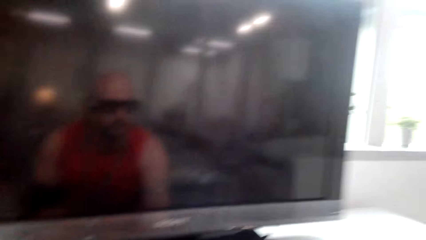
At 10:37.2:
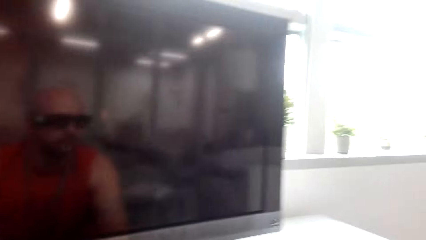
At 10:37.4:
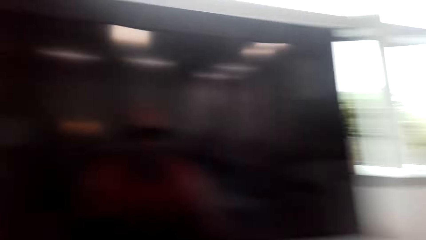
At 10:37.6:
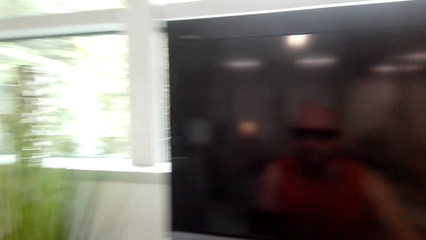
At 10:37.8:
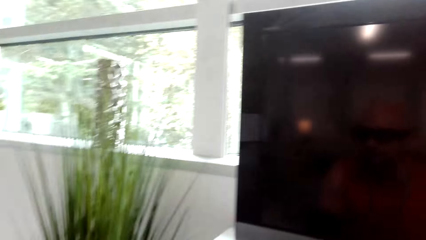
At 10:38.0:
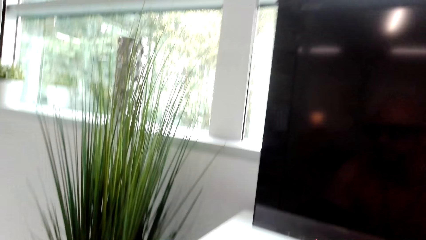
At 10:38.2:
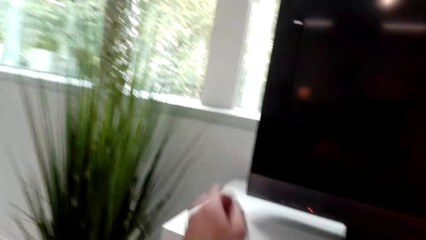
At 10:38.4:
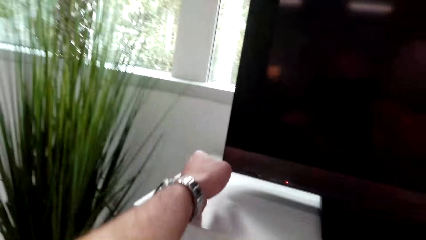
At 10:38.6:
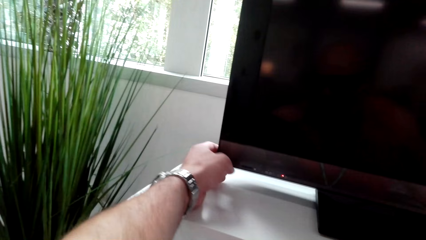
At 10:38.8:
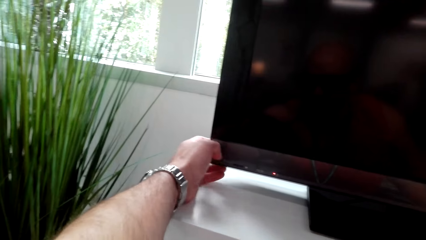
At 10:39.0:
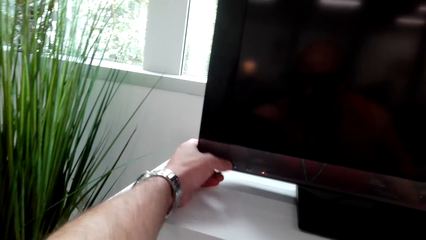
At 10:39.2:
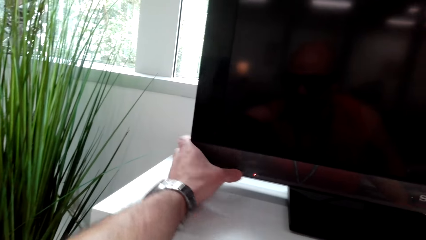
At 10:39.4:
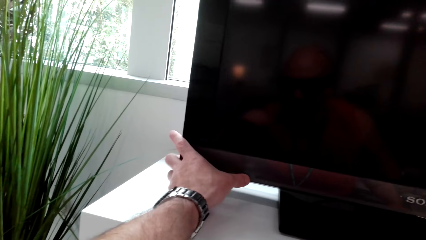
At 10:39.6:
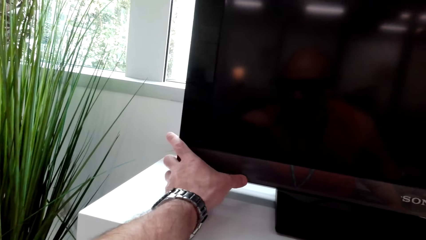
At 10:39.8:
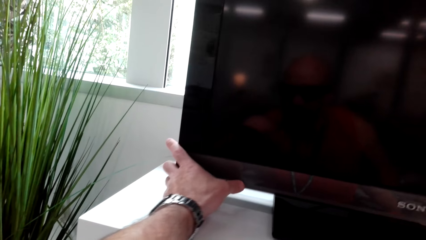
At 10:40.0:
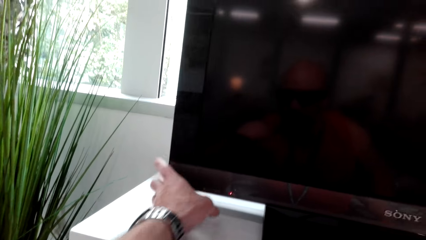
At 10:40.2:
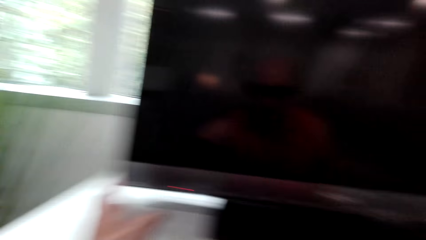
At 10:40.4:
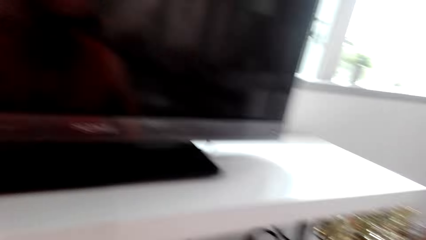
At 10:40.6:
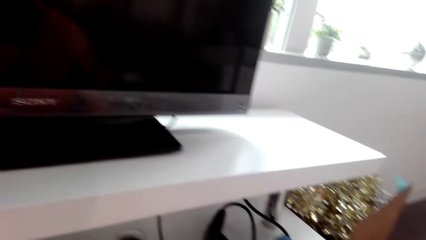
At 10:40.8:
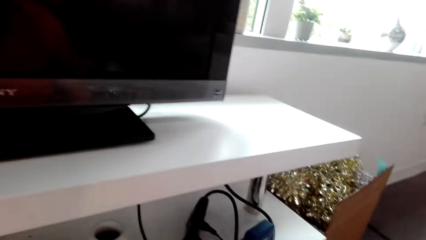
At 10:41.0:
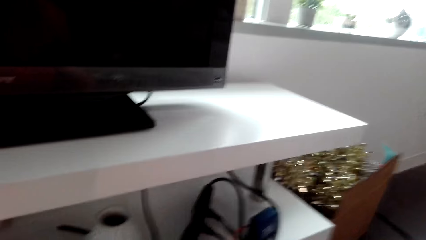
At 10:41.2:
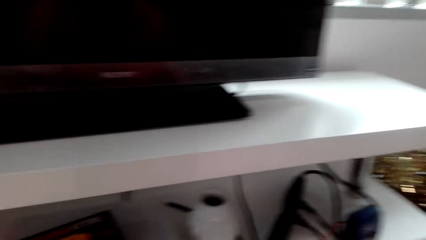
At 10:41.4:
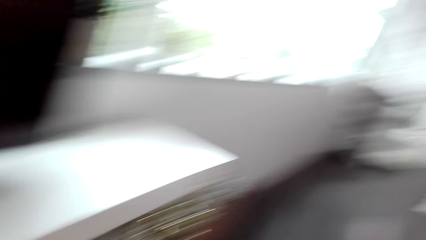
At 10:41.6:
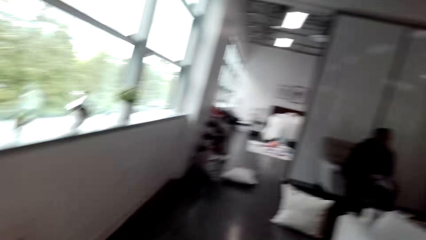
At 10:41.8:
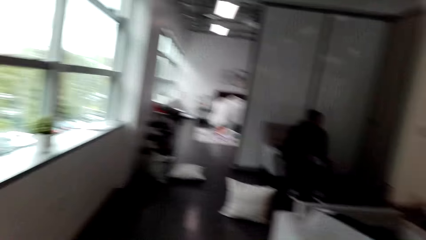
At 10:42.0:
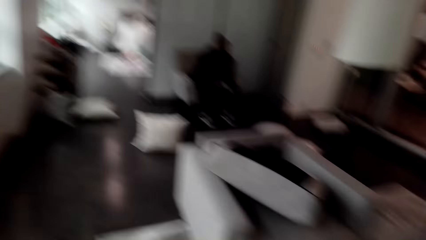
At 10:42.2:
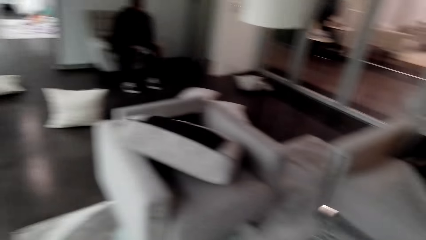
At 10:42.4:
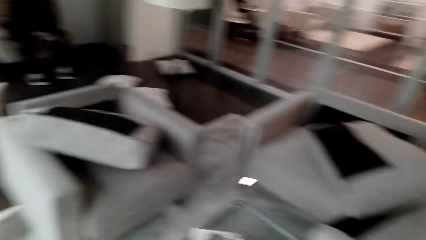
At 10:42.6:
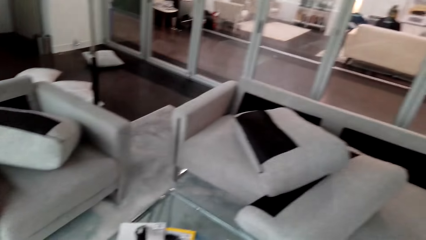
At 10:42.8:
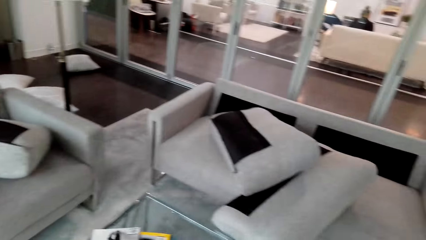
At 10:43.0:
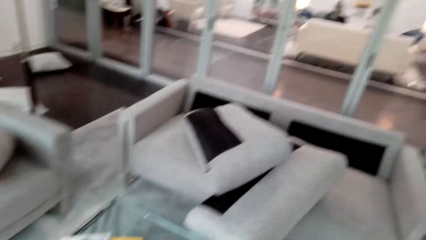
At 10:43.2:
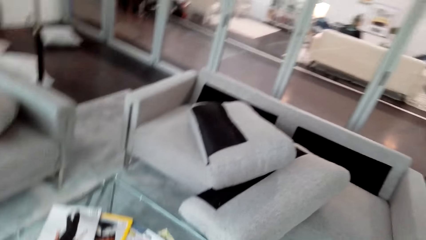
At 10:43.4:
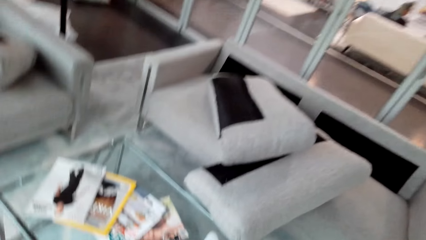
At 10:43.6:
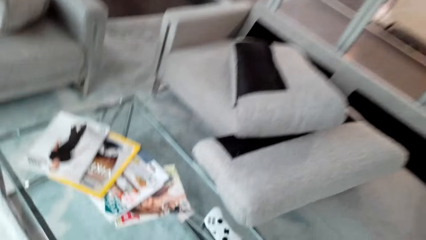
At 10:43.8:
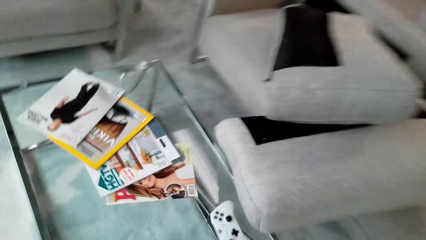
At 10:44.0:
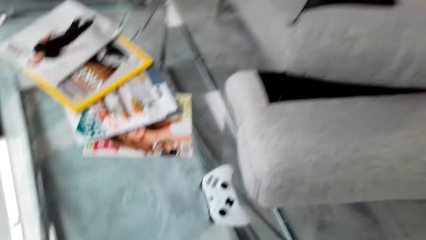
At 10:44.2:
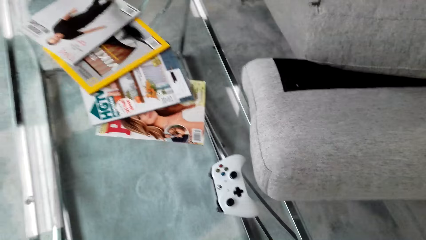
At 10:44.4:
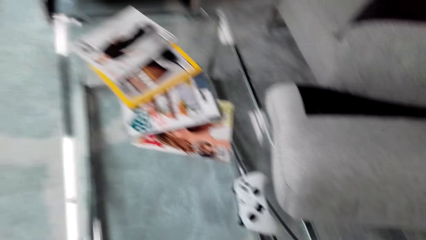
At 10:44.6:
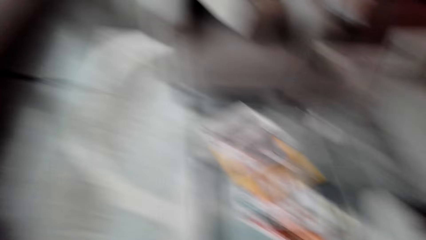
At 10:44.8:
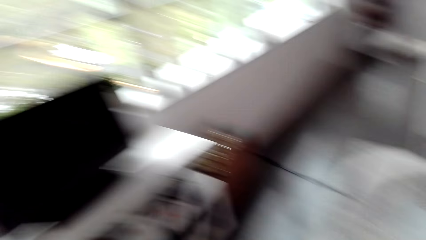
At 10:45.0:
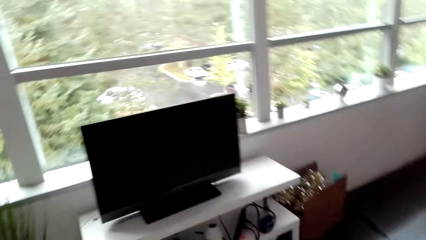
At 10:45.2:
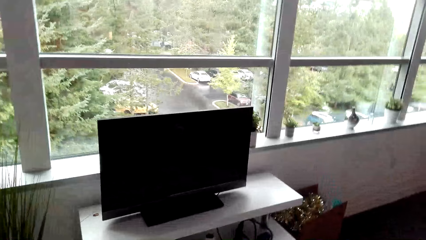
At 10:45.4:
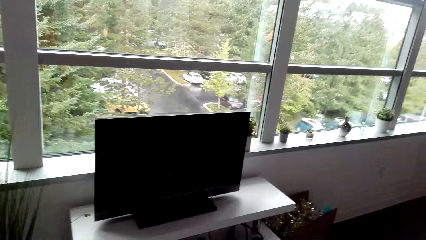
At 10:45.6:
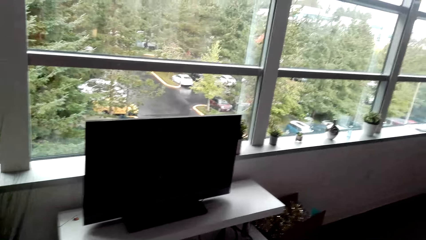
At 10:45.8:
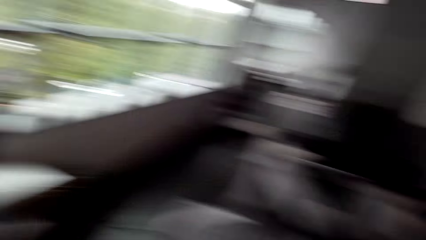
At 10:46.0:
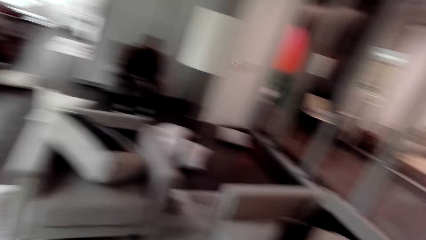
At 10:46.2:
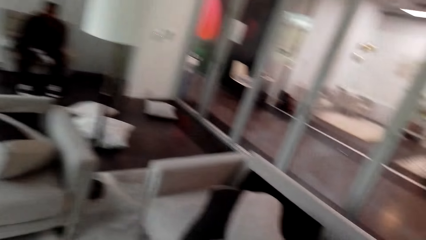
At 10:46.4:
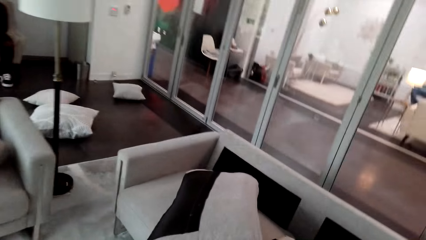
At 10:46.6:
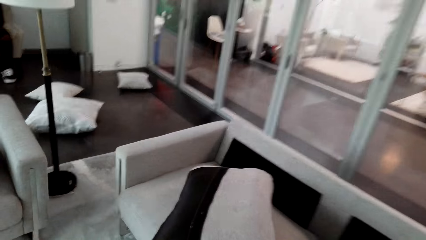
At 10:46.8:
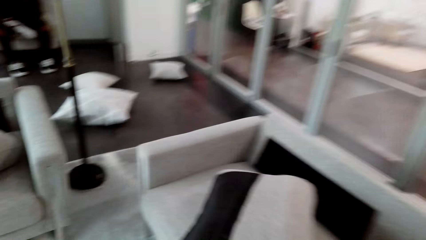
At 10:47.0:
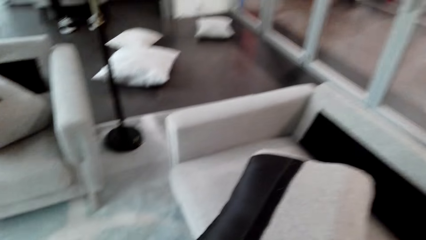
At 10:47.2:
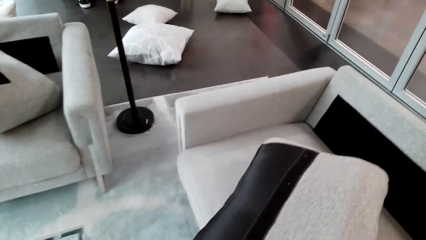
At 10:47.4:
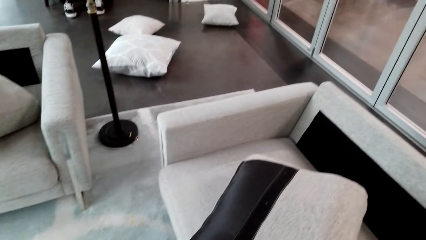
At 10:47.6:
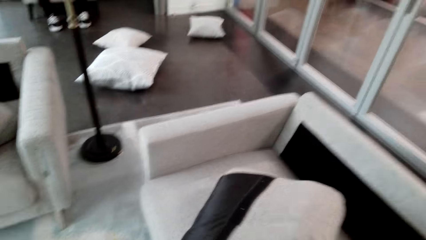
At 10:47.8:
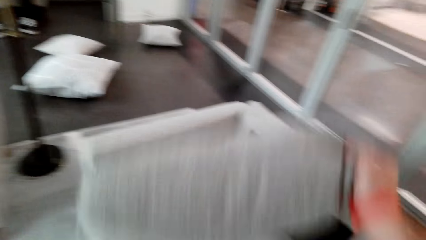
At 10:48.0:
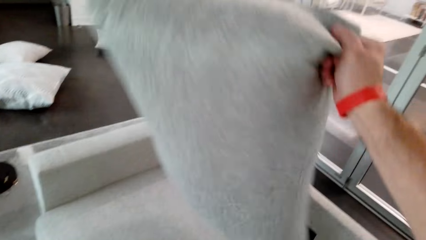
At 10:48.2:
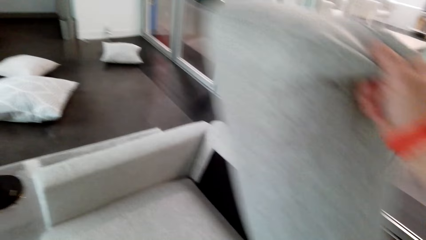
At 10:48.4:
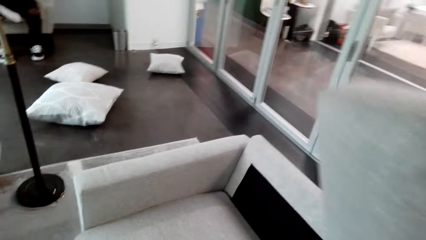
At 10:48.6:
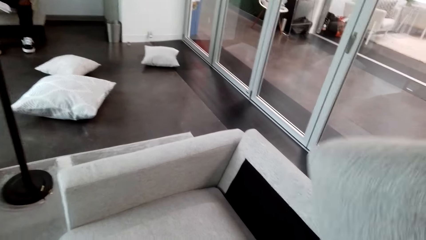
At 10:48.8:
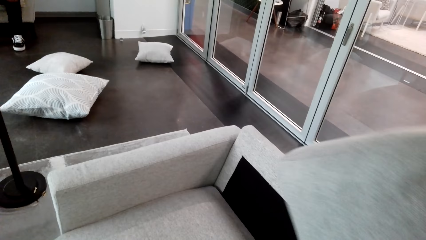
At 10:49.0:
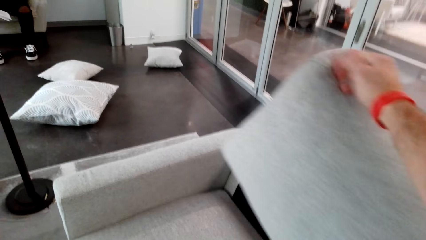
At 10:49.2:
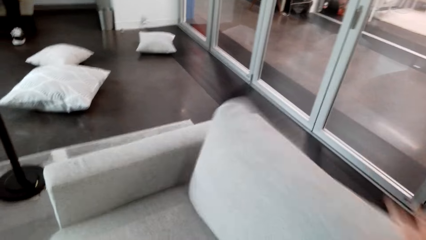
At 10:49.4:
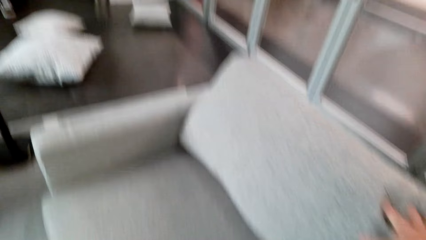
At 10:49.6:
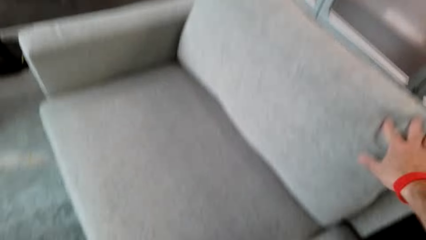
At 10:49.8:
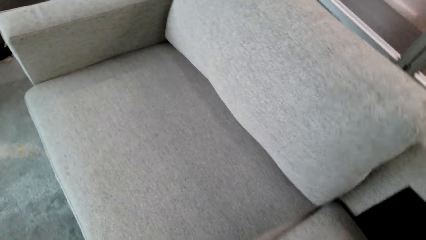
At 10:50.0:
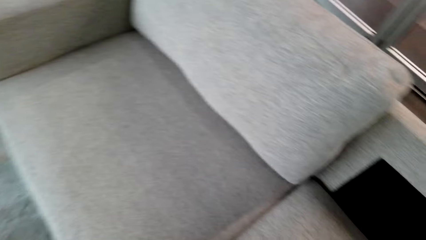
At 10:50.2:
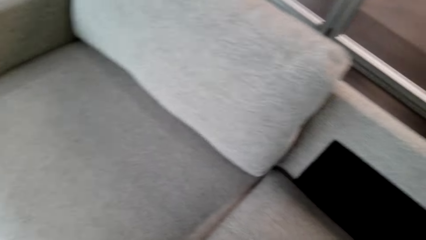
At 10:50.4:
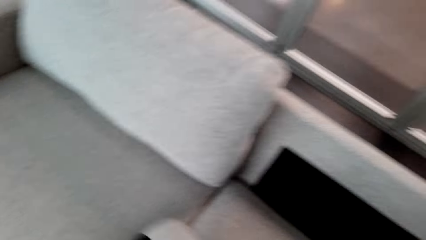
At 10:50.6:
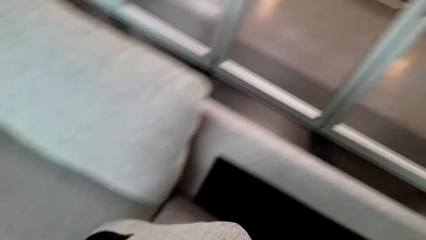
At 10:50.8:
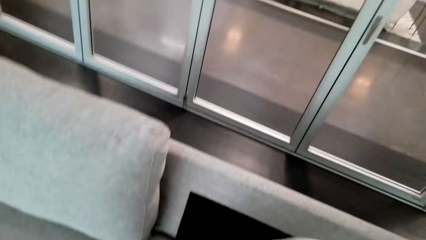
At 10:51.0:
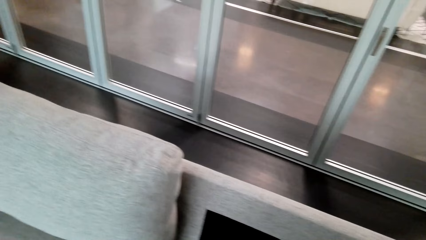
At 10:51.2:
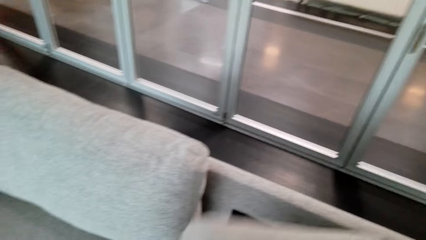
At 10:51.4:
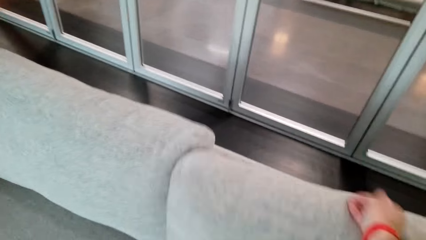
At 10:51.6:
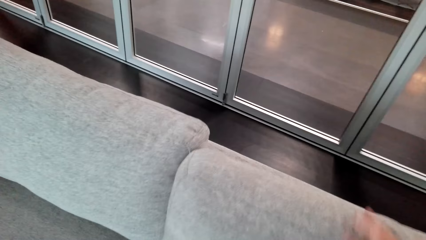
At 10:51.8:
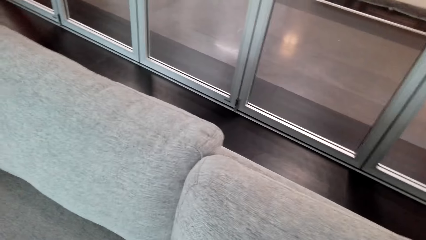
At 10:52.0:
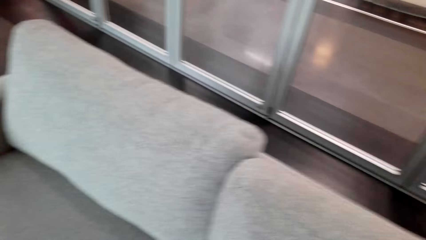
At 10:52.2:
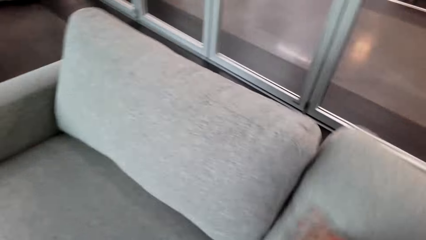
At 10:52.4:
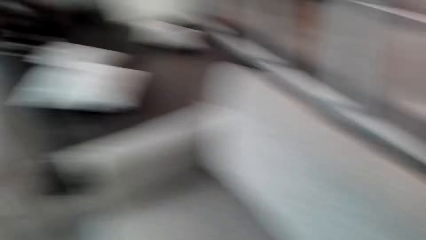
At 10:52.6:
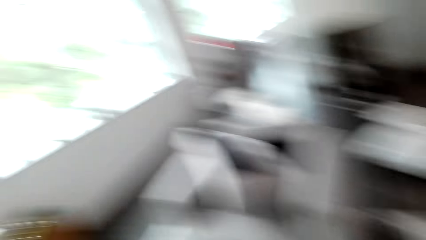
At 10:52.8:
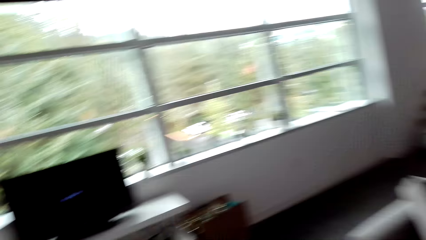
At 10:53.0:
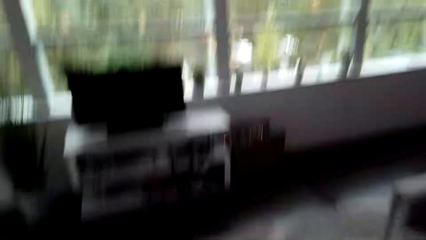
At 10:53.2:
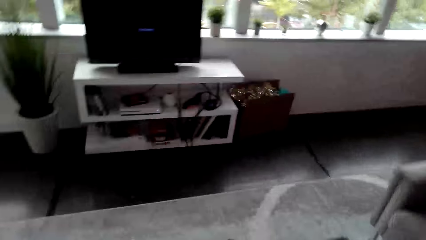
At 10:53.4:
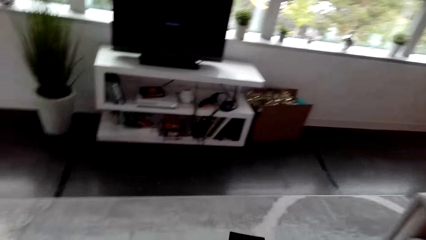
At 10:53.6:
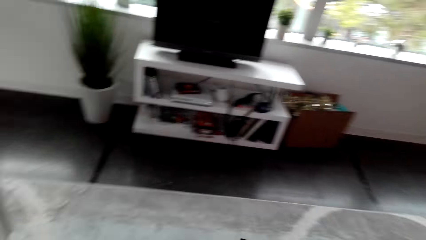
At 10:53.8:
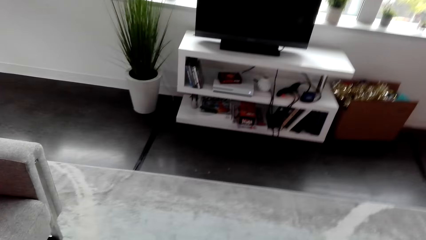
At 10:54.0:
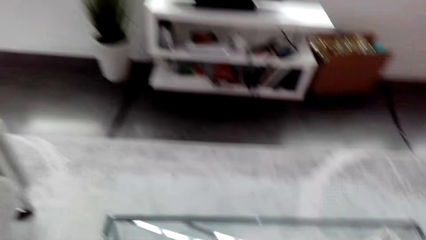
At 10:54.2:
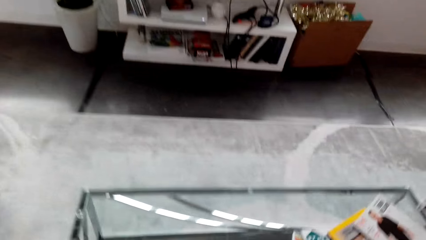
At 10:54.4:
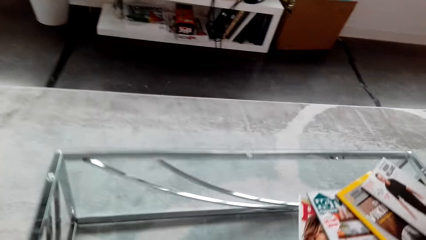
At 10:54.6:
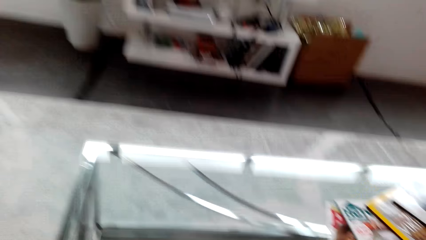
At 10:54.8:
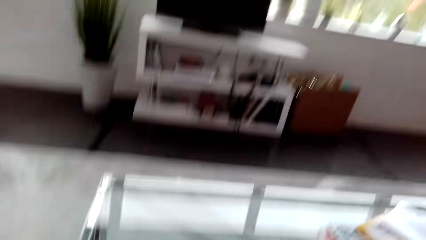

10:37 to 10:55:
The camera wearer looks around. They turn the television on. They look around. They move around. They look around. They pick up a couch pillow. They put the pillow on the couch. They look around.
